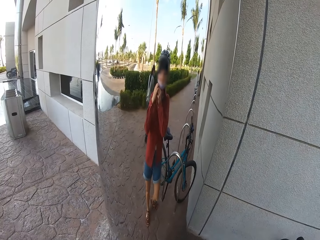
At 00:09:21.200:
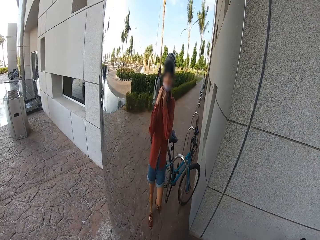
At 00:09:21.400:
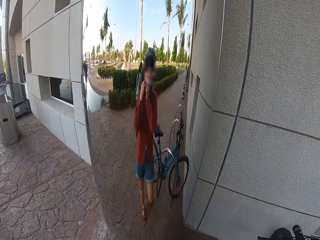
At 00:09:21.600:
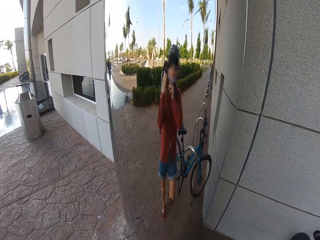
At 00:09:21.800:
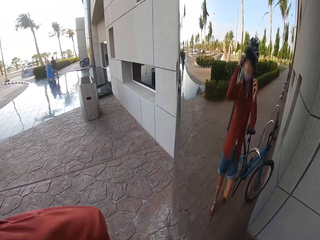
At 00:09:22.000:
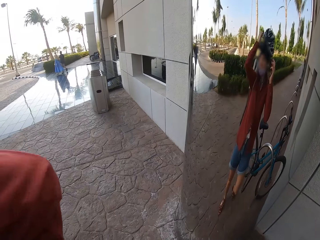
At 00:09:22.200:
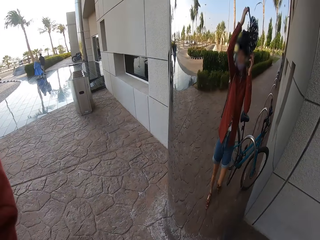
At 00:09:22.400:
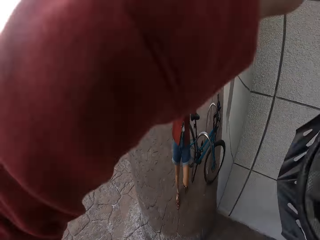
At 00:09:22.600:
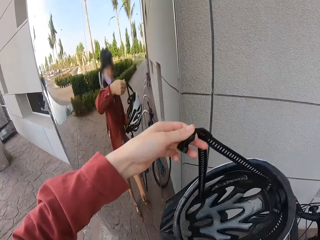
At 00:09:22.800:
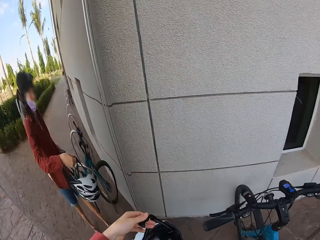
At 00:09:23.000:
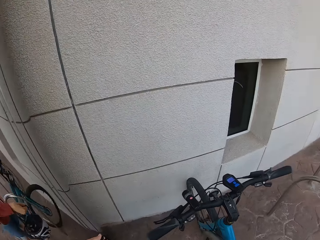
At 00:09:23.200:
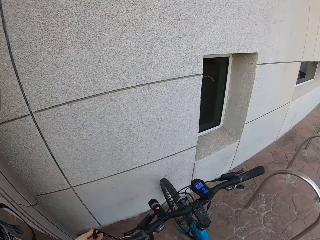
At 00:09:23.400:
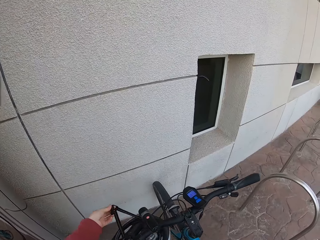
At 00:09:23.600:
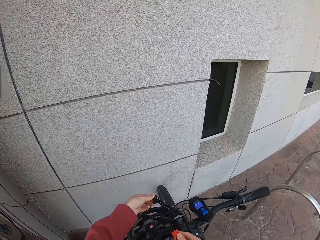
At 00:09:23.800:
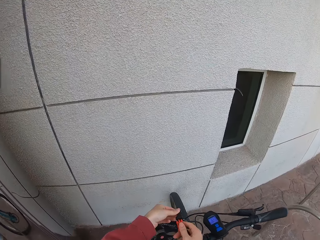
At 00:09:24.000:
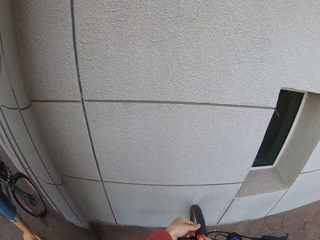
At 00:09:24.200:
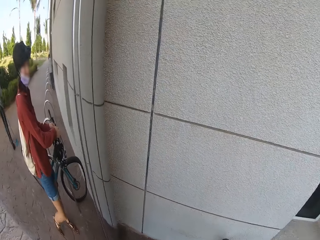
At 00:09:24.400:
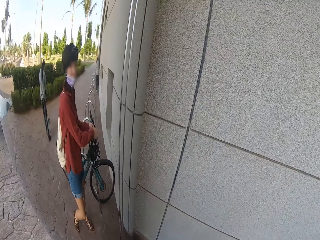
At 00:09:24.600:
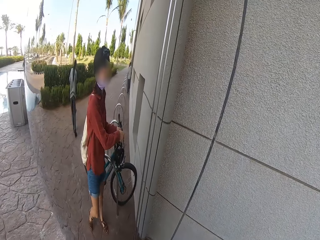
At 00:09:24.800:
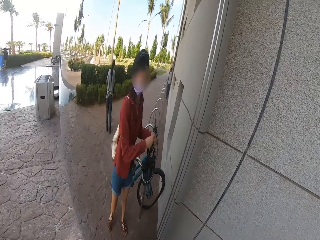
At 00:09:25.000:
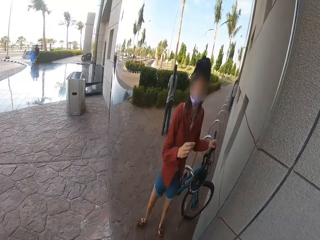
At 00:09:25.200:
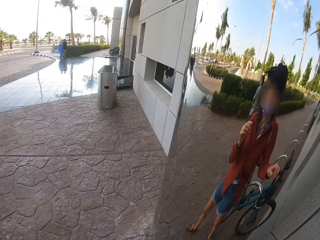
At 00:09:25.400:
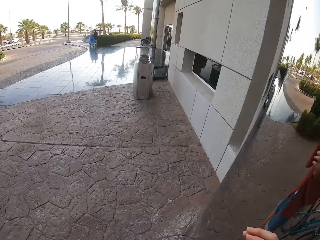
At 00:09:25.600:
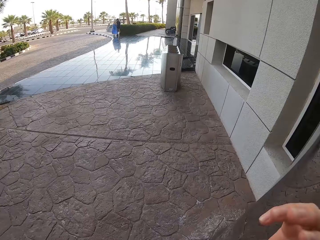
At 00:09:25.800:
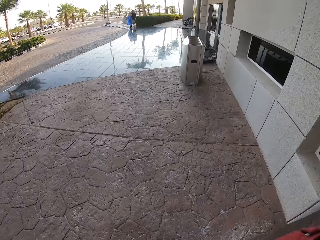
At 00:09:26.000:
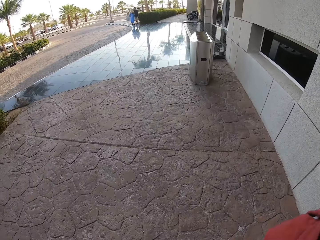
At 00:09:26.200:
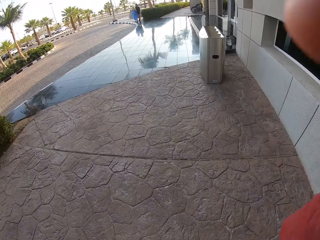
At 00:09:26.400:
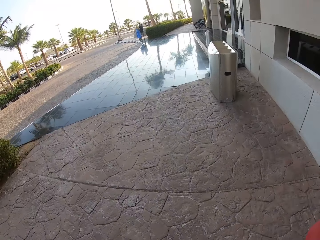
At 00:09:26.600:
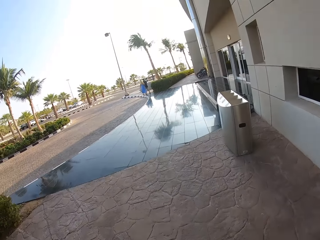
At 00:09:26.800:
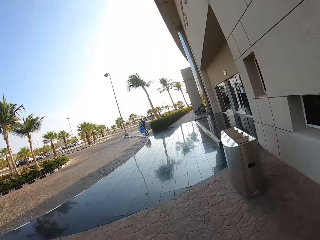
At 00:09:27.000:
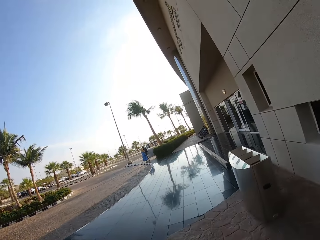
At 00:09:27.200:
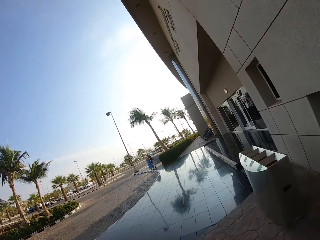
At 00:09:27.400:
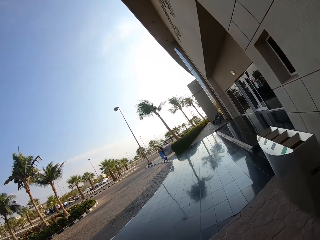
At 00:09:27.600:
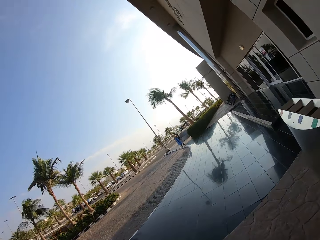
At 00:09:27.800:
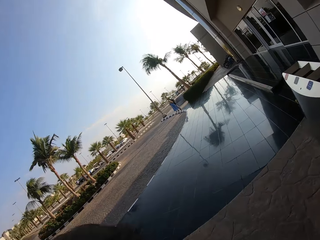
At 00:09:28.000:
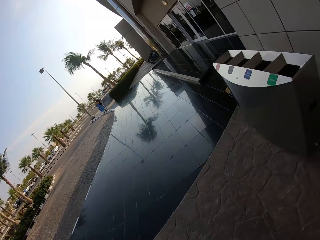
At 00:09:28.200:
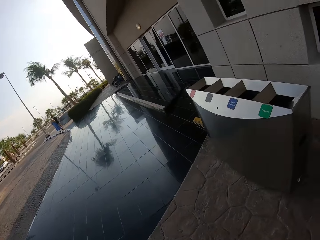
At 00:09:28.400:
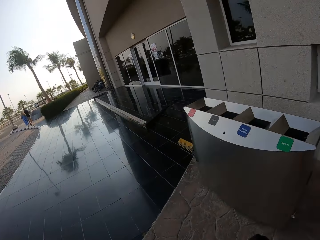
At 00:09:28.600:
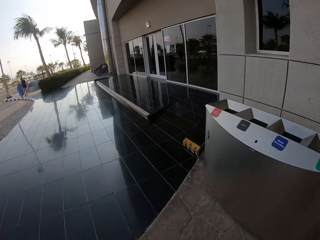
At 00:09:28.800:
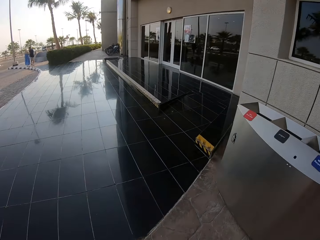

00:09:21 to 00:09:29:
The camera wearer removes the bike helmet with his hands. He puts the helmet on the bicycle. He raises his right hand. He adjusts the camera. He walks on the pavement.
